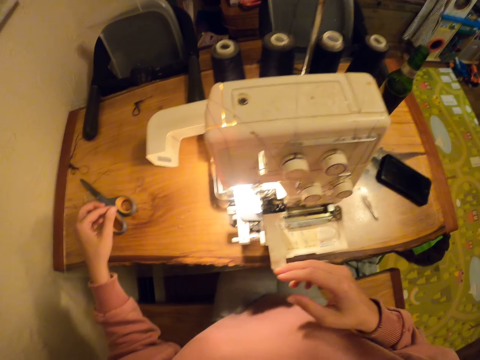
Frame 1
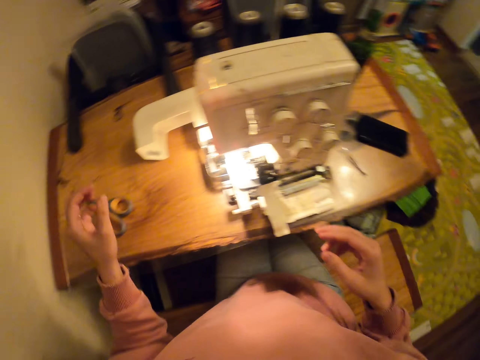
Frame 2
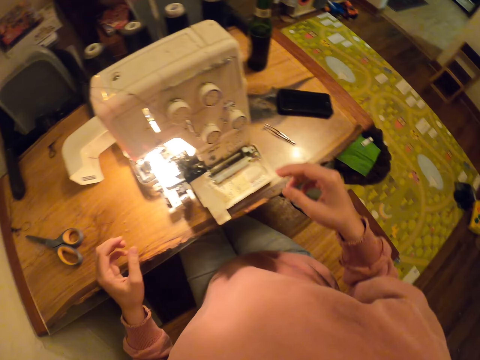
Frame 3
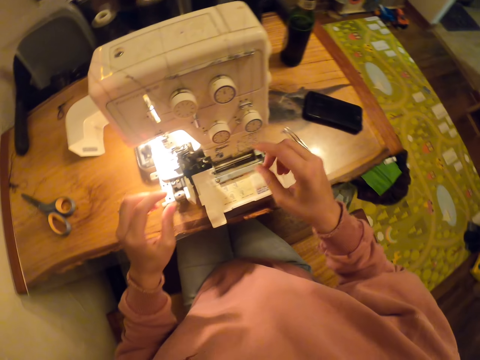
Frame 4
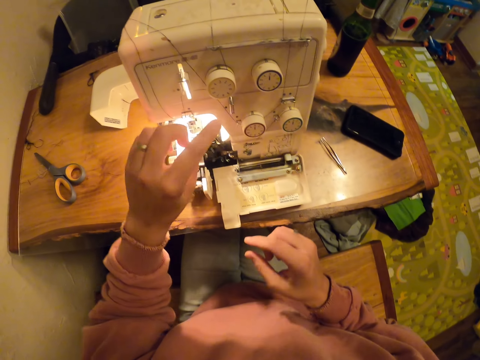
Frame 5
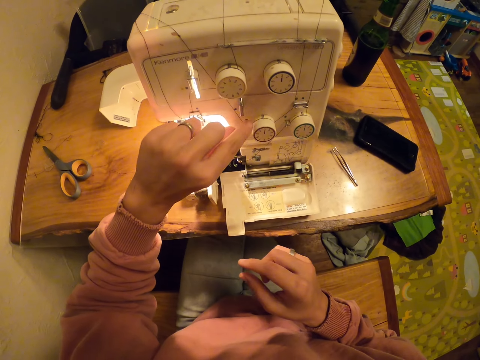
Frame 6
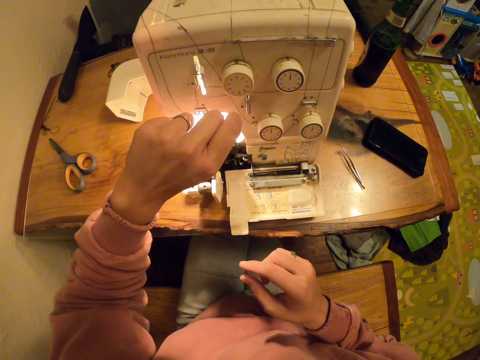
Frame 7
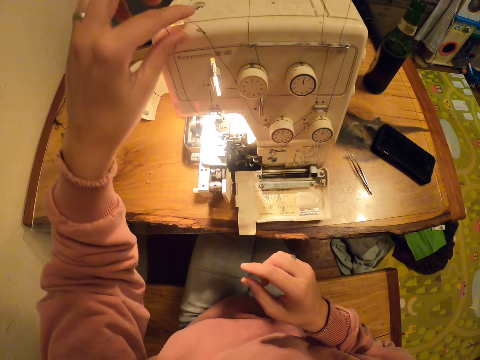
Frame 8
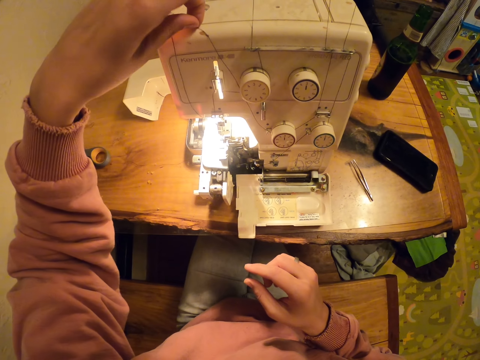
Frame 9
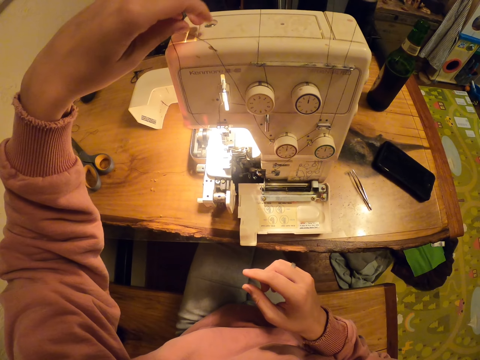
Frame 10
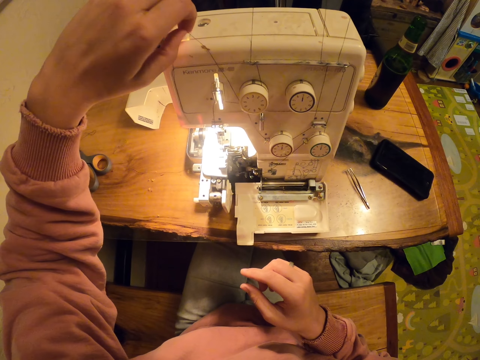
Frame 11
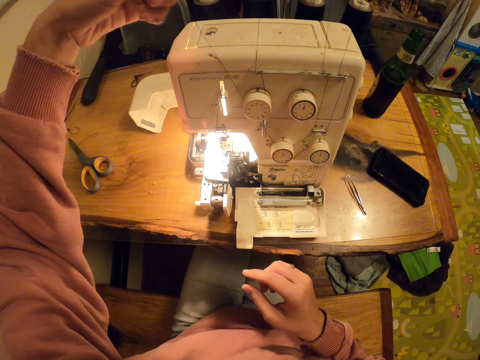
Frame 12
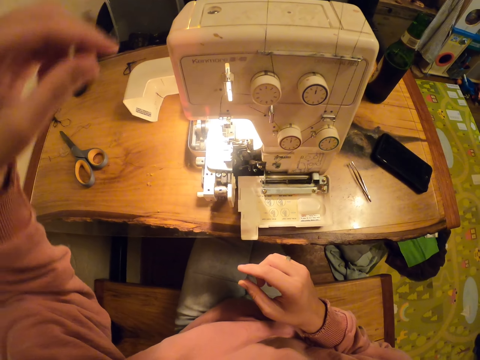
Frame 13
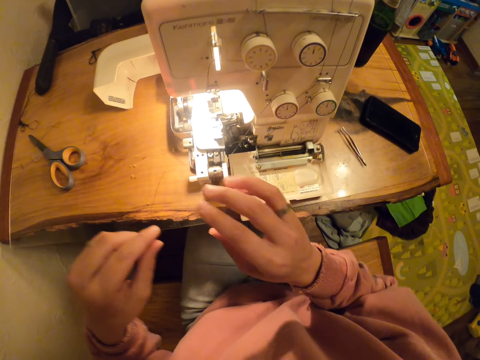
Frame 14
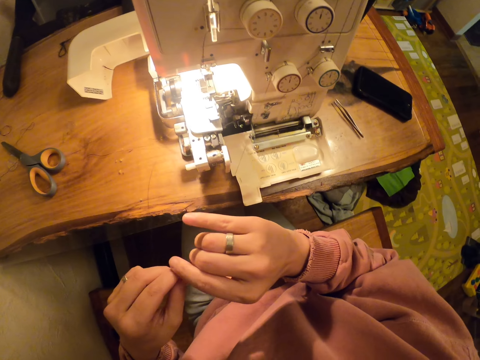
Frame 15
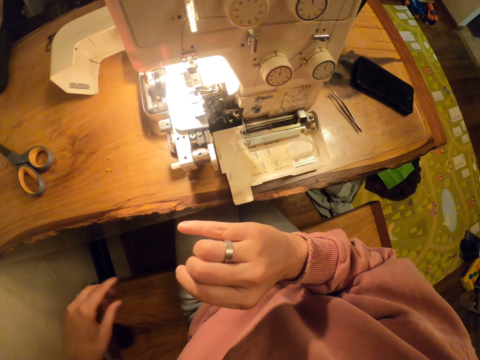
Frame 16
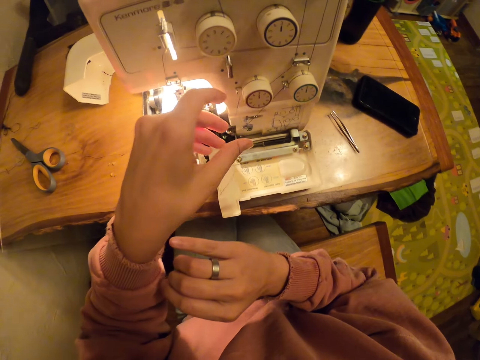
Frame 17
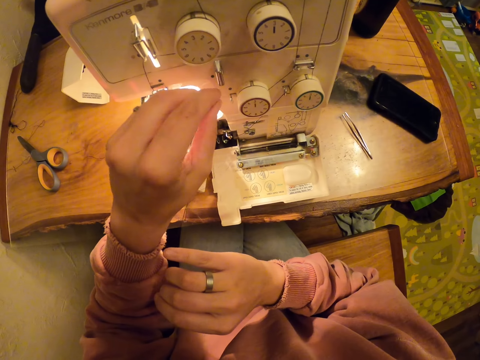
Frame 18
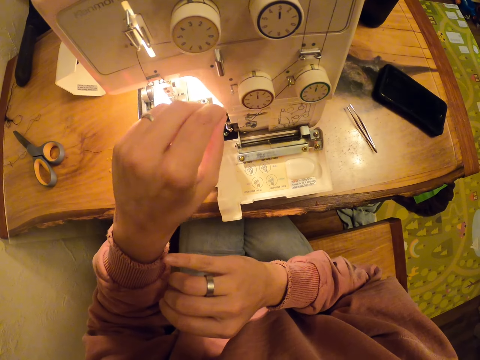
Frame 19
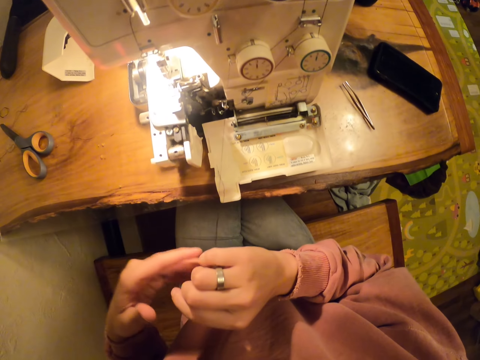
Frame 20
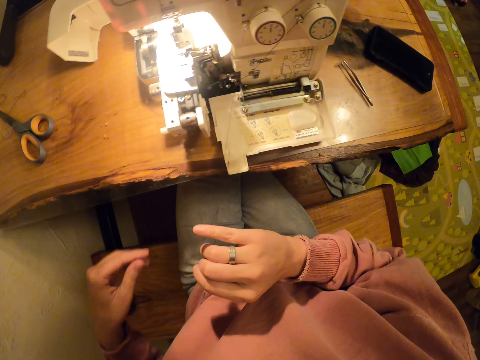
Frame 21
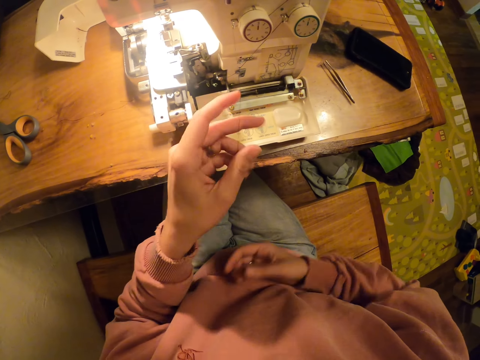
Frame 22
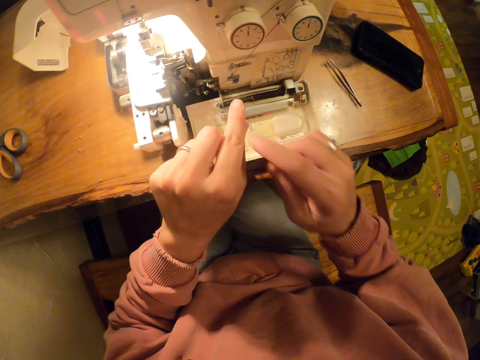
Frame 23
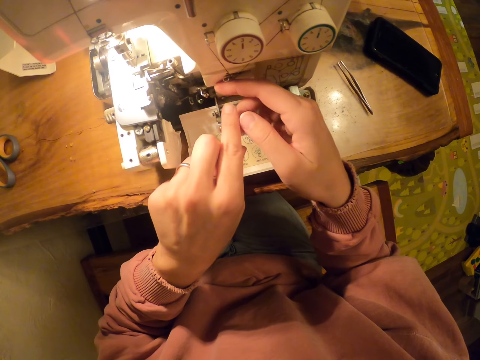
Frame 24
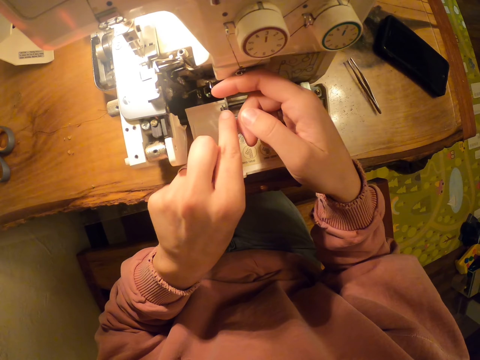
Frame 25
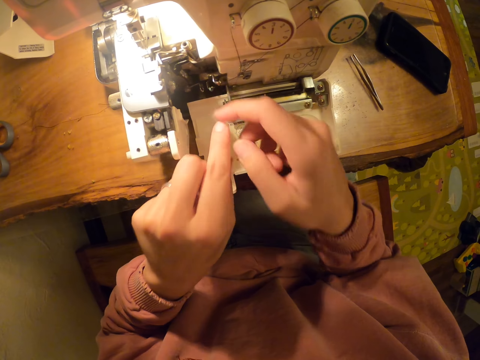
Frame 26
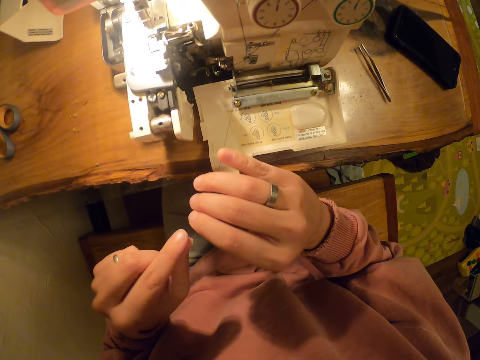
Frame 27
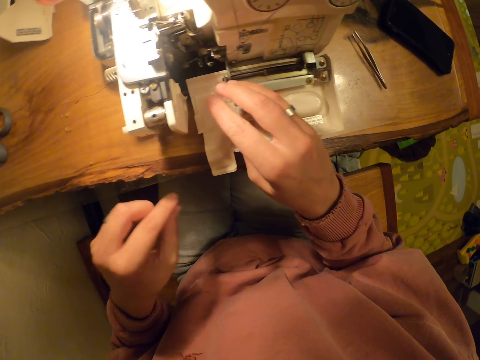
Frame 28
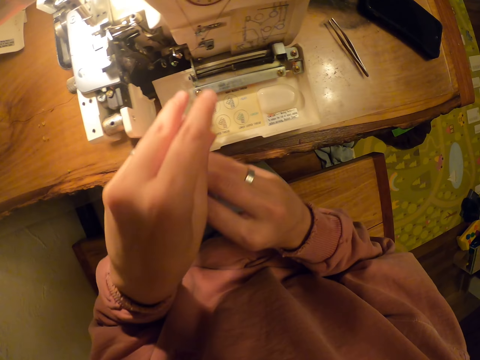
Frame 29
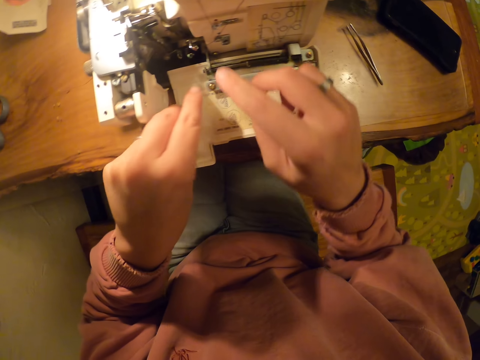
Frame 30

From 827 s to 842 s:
The camera wearer holds the thread.

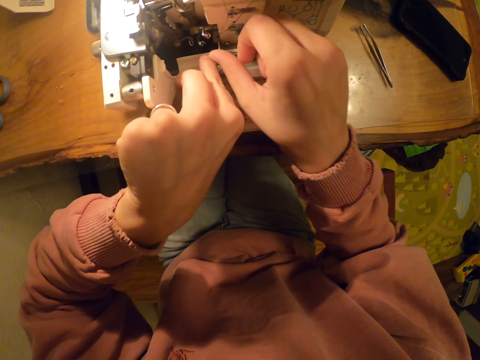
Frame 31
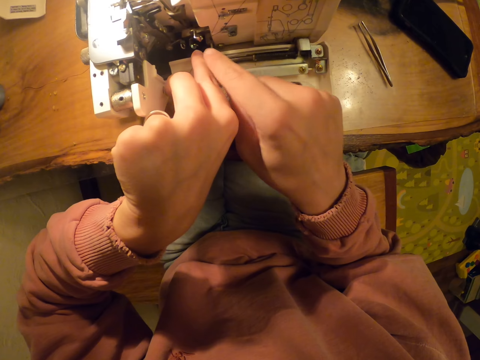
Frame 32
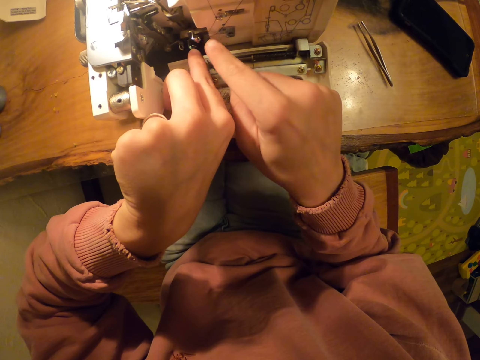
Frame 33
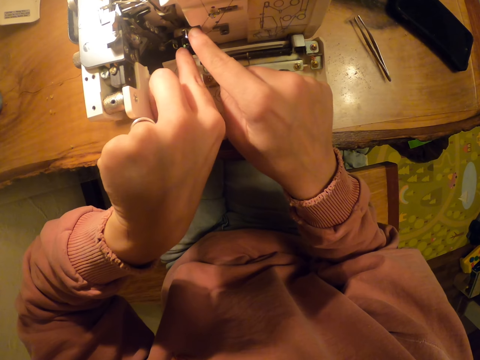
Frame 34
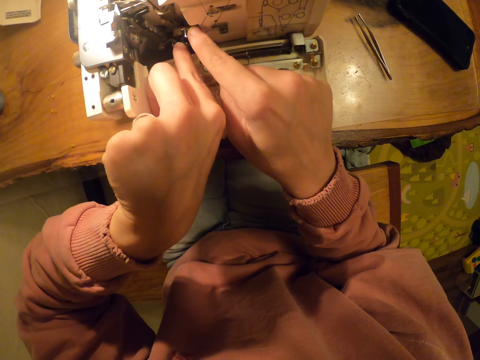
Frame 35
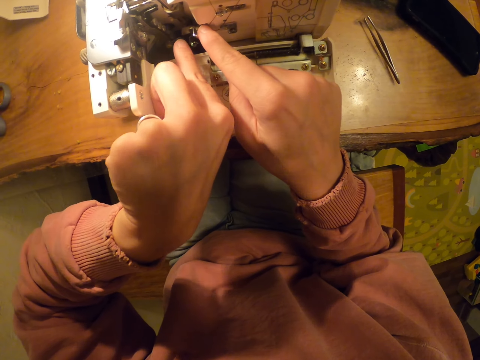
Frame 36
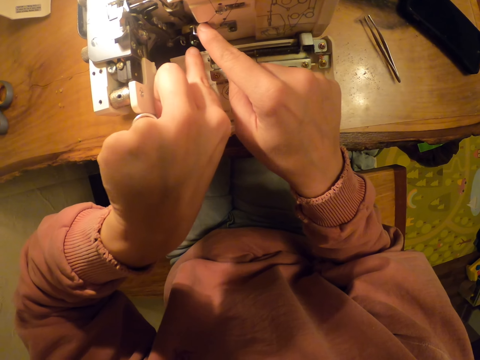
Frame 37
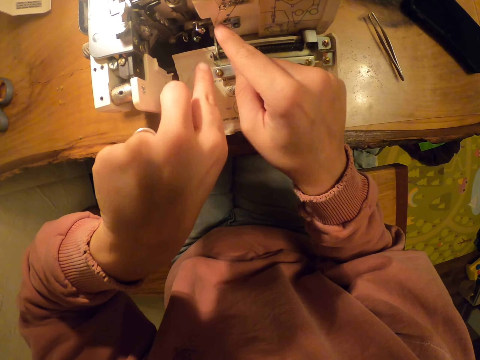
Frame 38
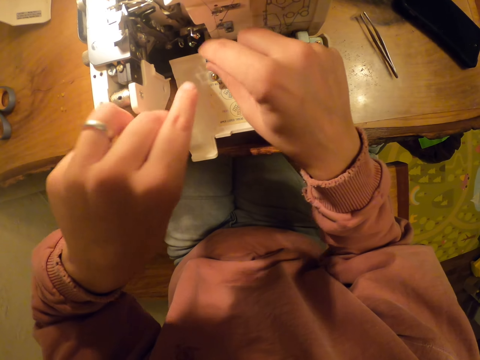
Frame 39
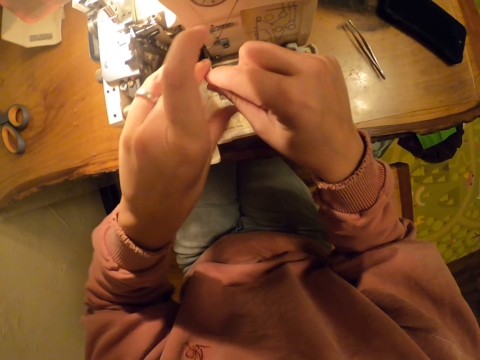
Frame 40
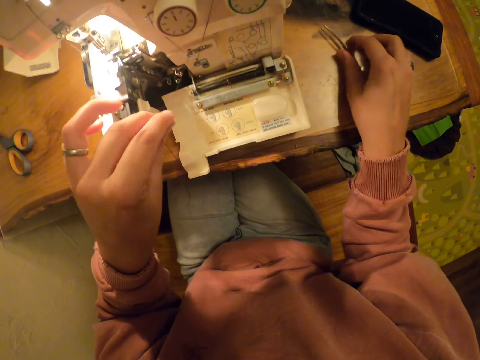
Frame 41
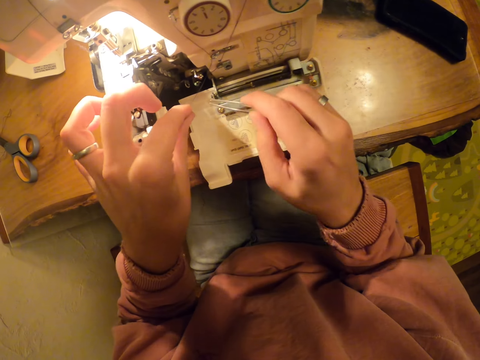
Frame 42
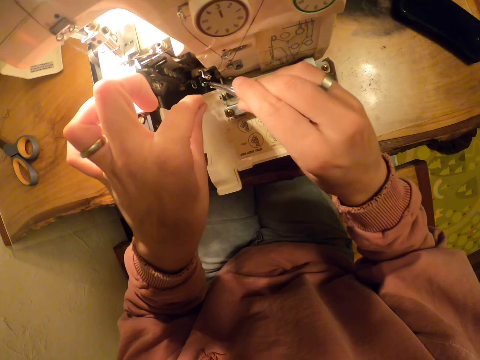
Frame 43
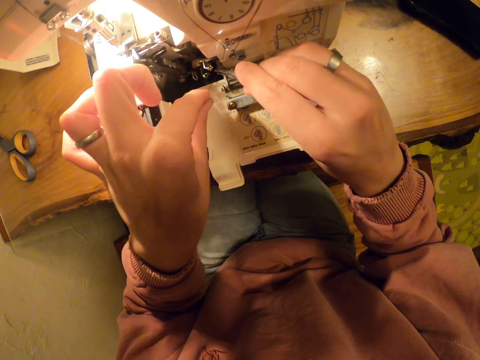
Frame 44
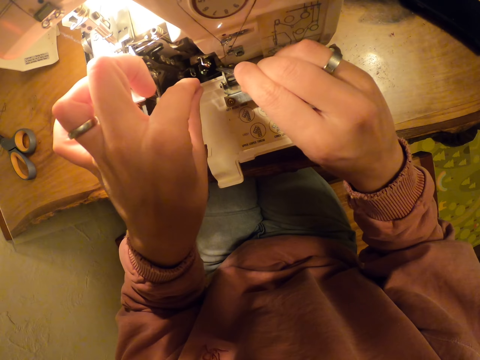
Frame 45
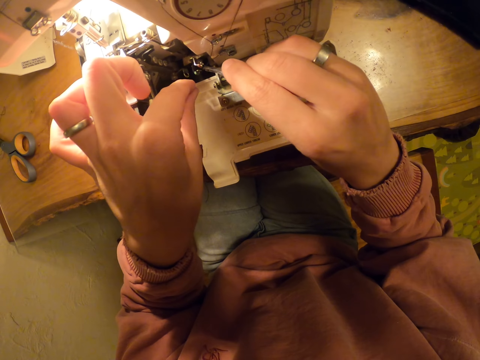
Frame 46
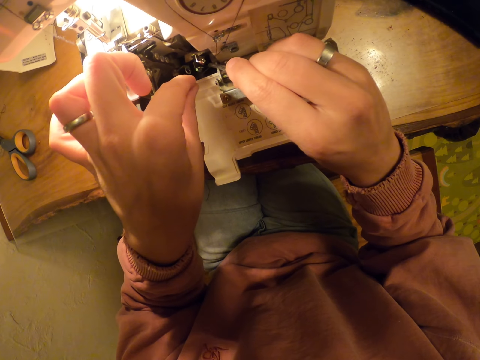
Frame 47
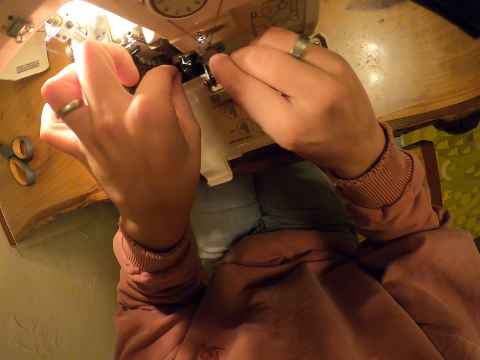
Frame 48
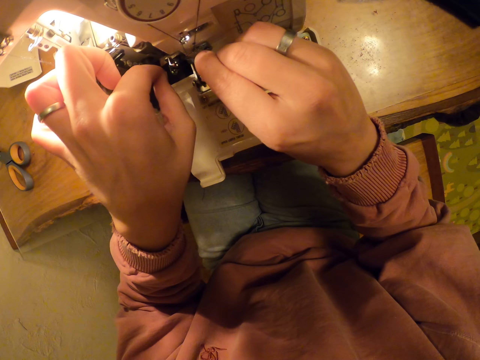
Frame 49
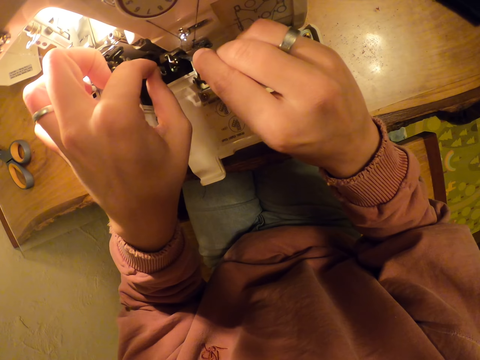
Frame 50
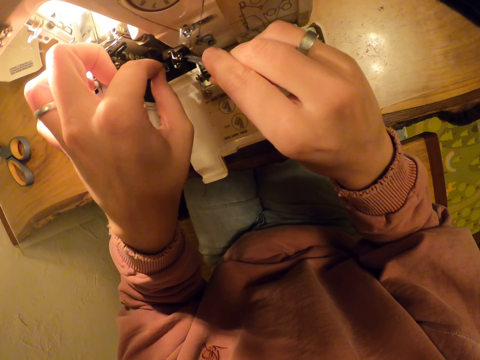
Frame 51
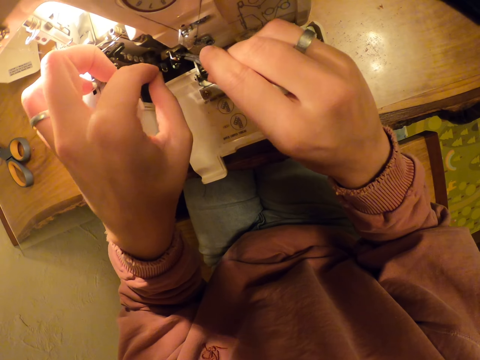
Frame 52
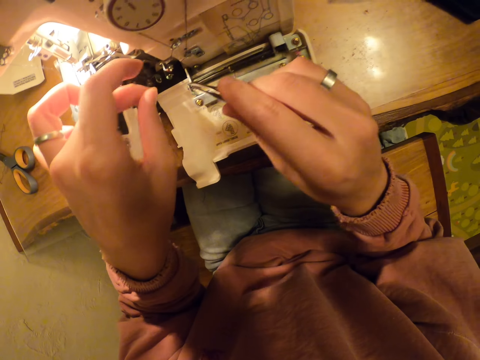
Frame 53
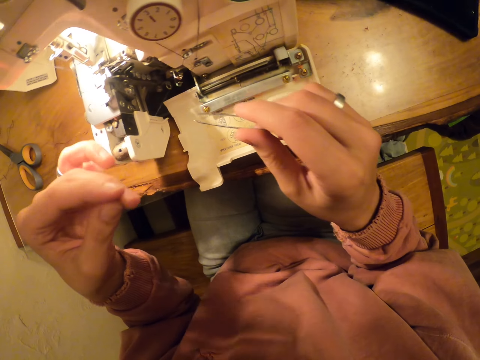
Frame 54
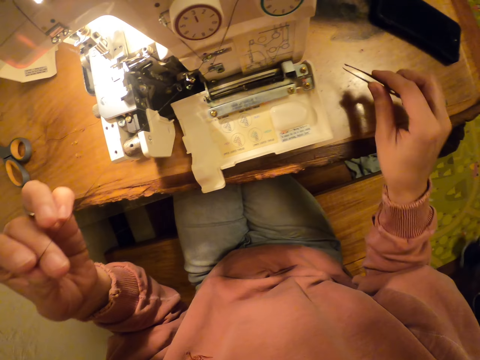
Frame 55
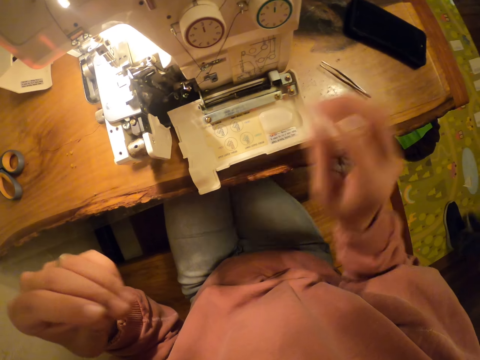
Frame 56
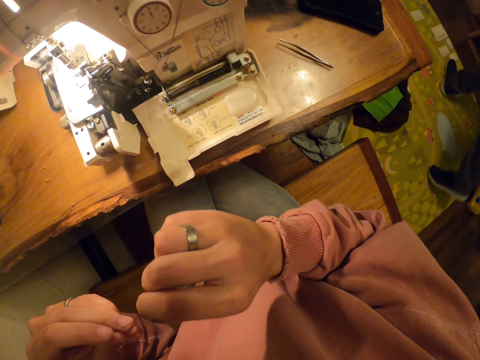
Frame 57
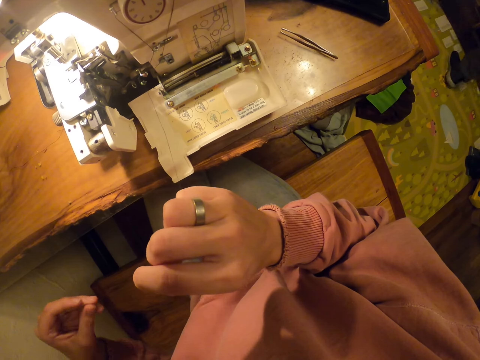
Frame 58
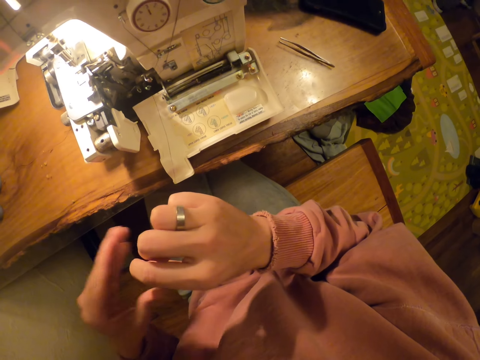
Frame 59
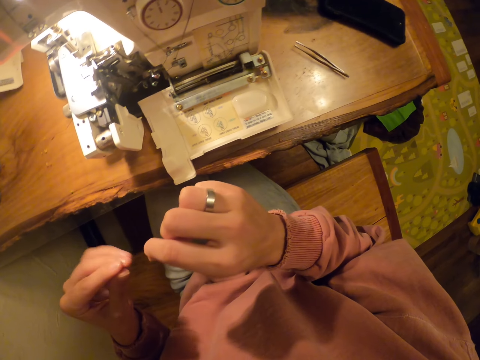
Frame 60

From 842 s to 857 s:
The camera wearer picks up the clipping tool or tweezers. They hold the thread. They insert the sewing thread with the clipping tool. They pull the thread. They place the tweezers on the table. They hold the thread.
